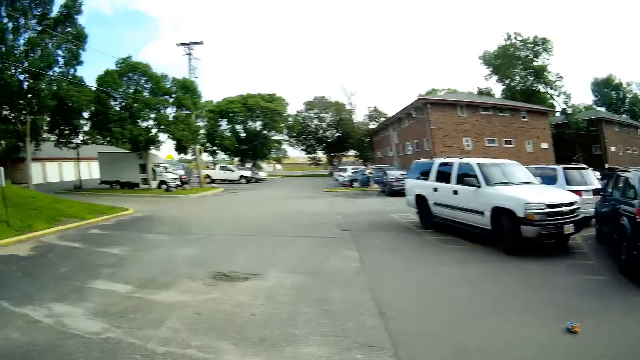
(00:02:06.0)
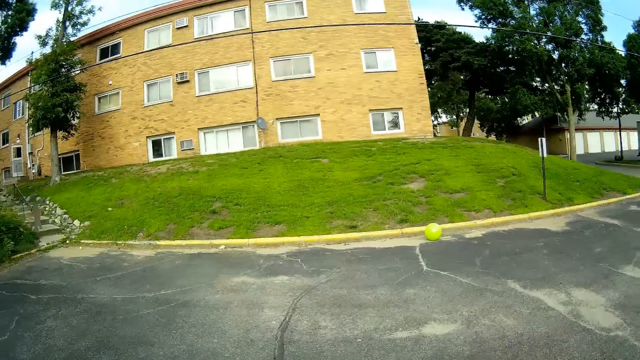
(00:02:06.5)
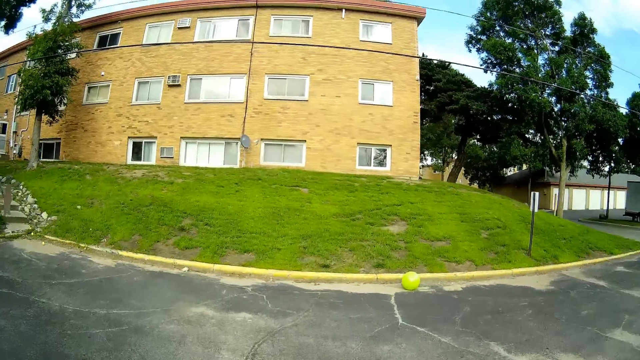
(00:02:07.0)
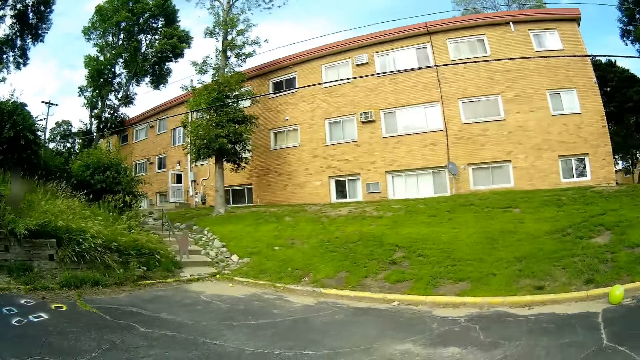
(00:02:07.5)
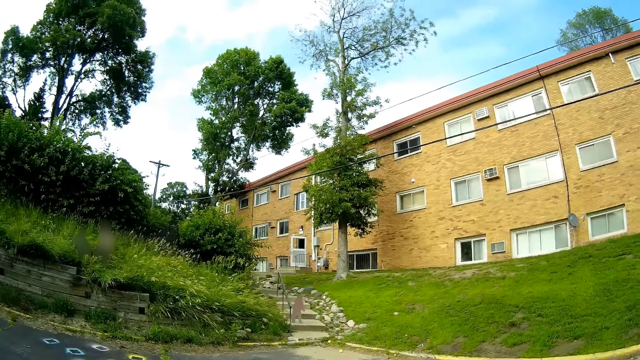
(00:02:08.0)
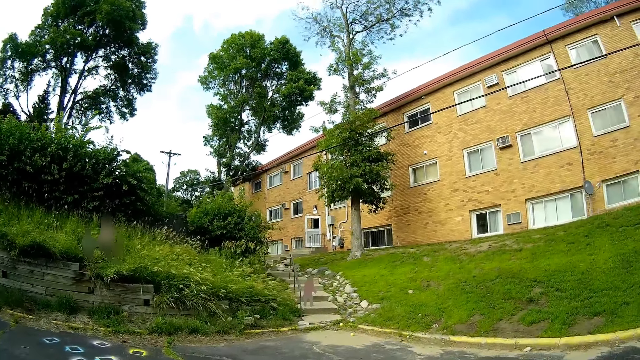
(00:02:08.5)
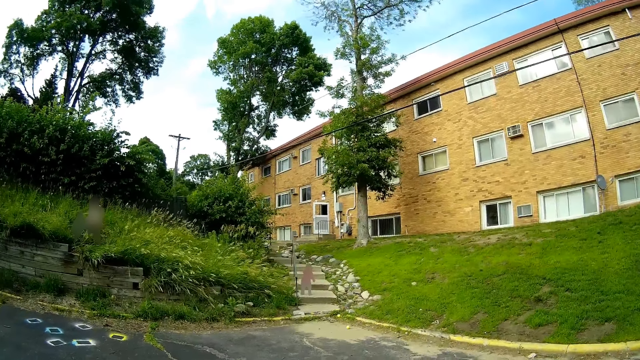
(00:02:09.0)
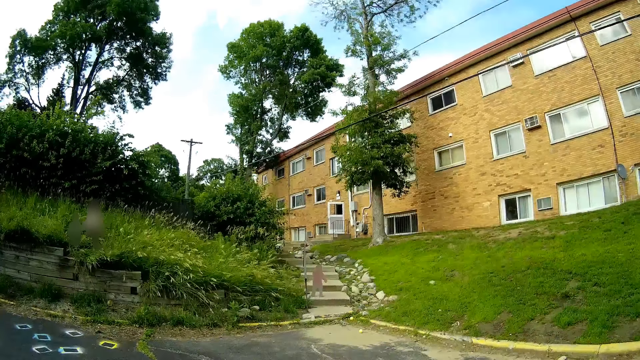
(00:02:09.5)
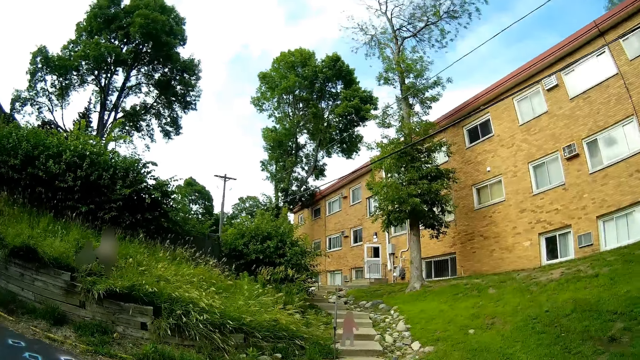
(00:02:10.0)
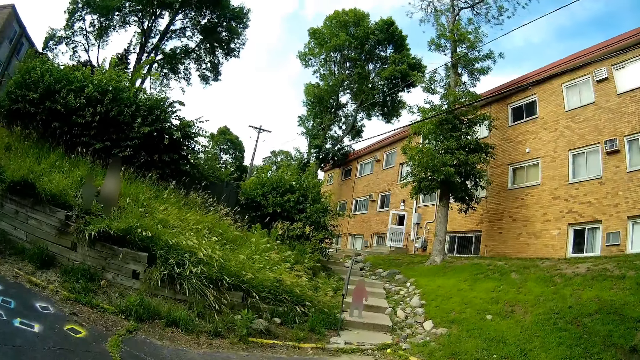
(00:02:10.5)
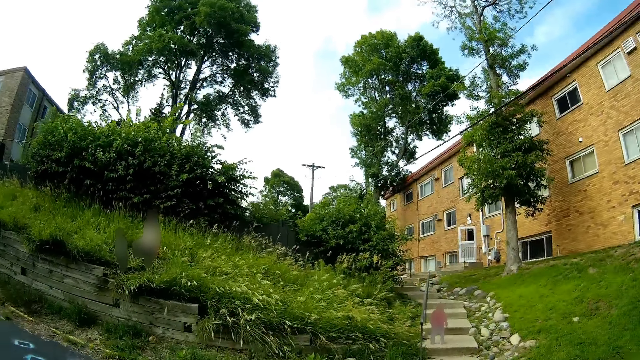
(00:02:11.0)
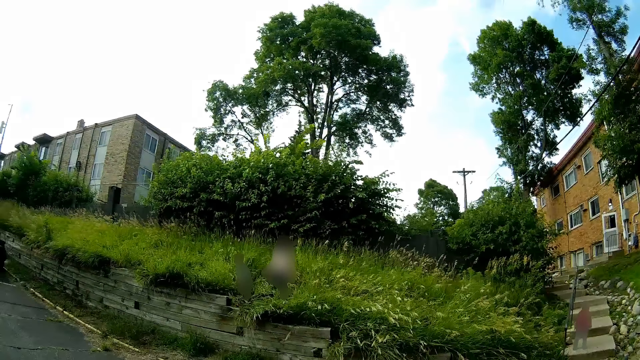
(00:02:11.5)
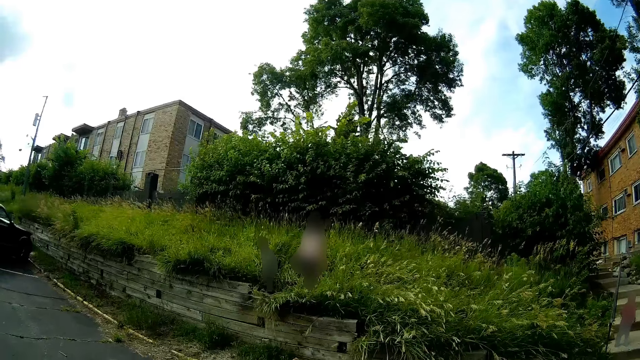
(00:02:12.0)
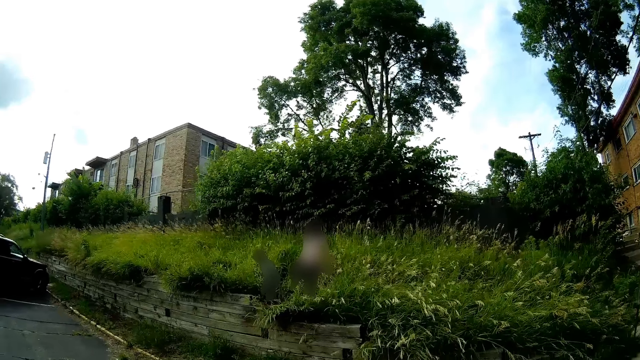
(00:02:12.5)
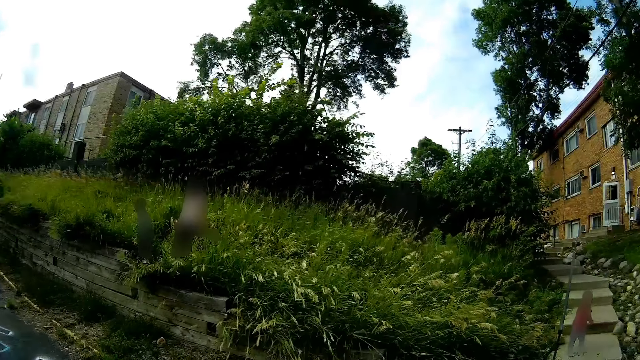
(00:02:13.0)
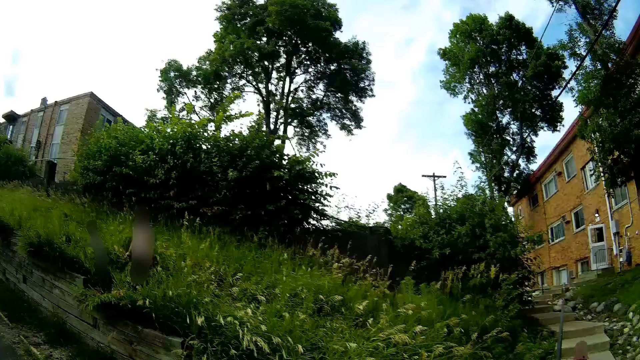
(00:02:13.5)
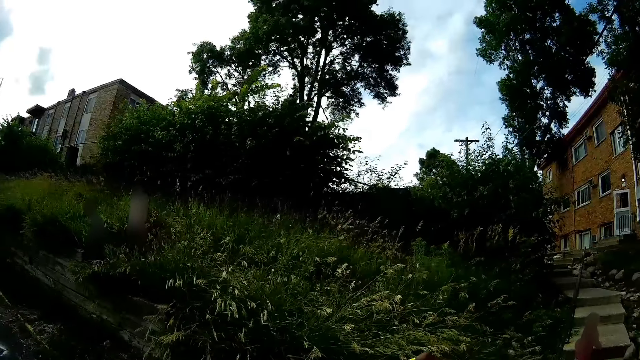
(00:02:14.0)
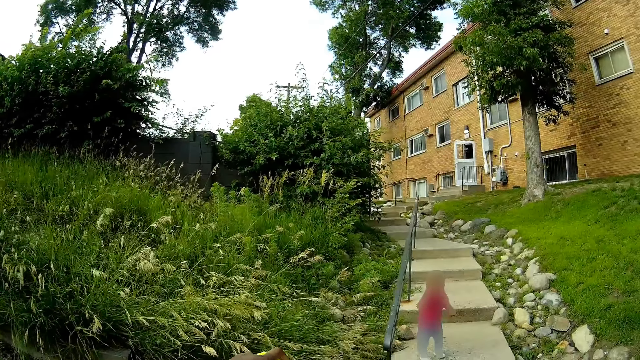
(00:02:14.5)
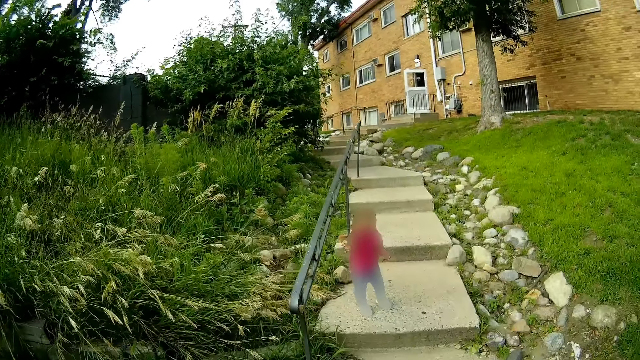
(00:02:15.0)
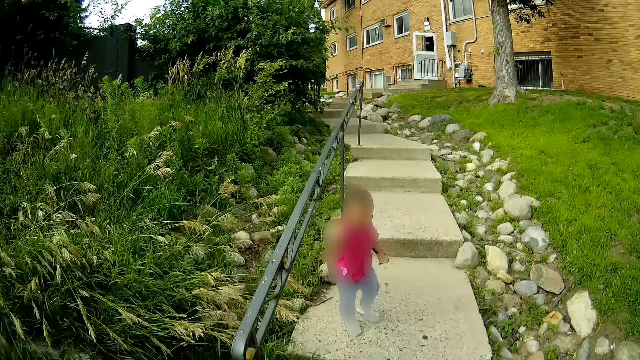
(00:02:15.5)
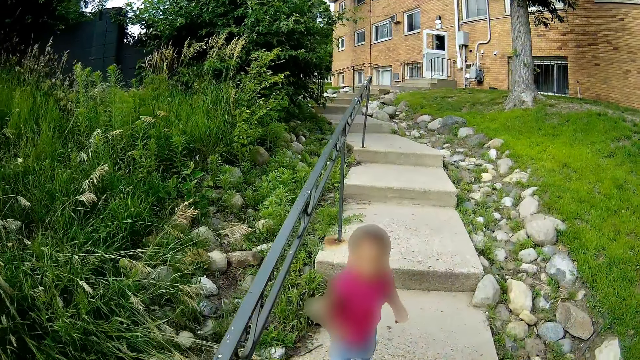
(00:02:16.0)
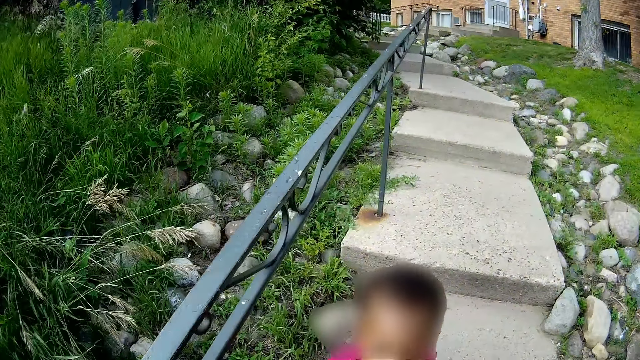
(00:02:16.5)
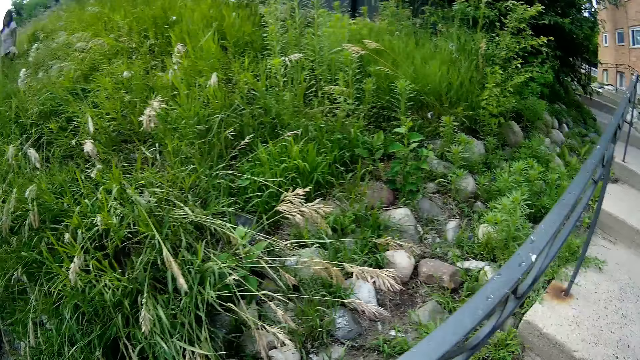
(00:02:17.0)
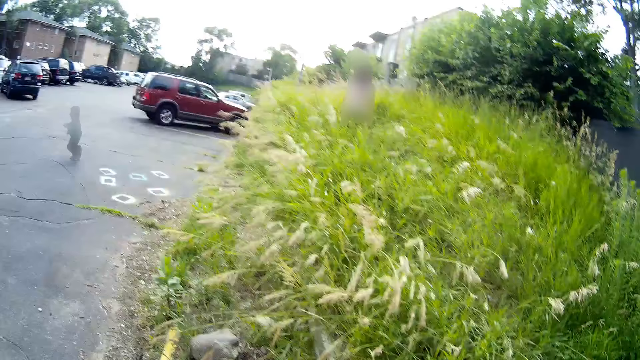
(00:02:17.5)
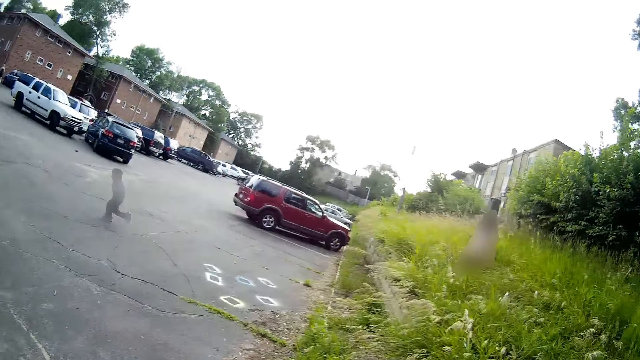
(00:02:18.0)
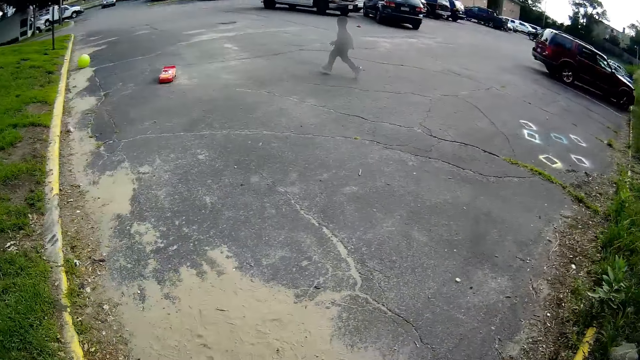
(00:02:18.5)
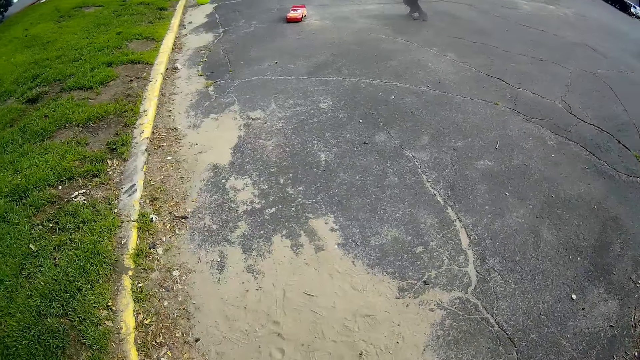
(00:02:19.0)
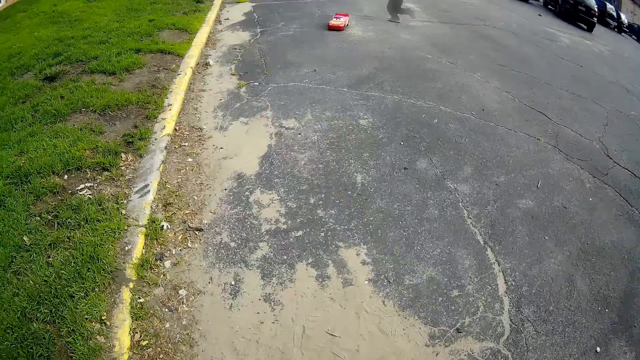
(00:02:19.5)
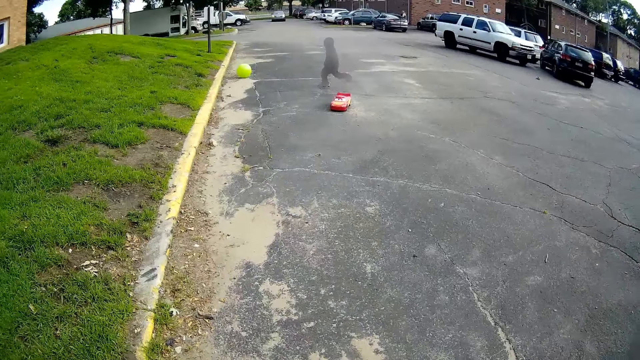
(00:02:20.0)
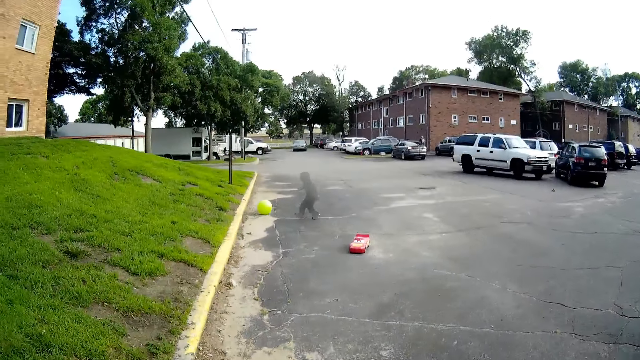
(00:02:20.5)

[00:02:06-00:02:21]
The camera wearer moves around. They converse with a girl. They converse with another girl. They converse with a third girl. They pick a girl. The first girl runs towards the big ball. The camera wearer looks around.

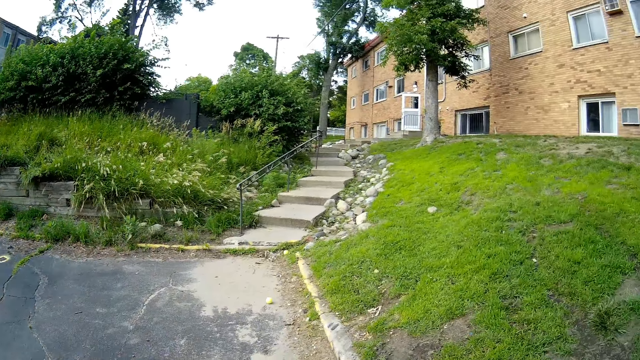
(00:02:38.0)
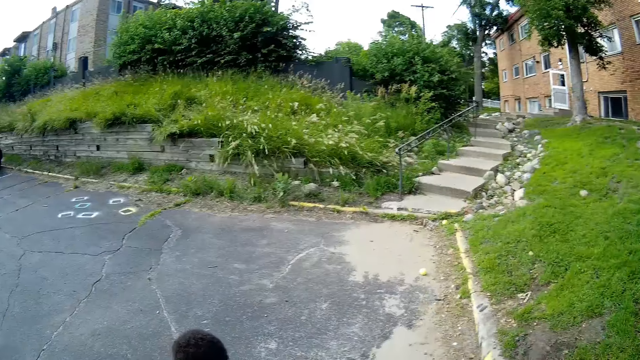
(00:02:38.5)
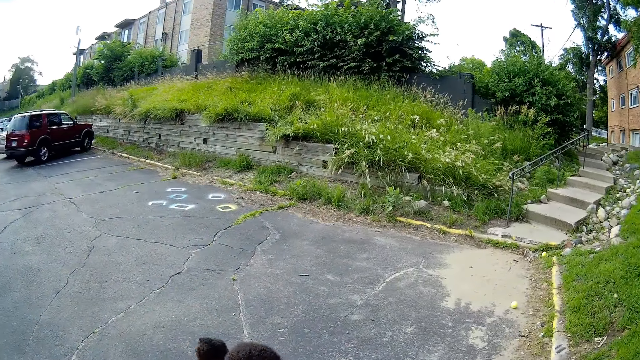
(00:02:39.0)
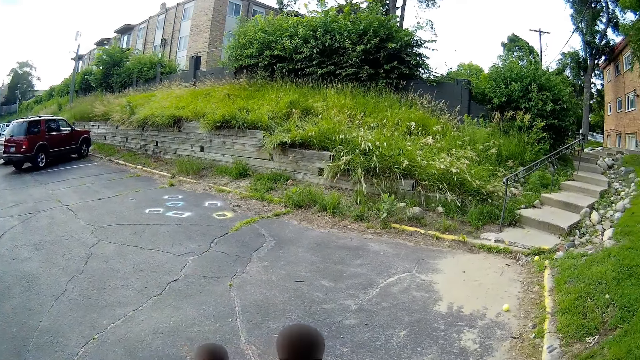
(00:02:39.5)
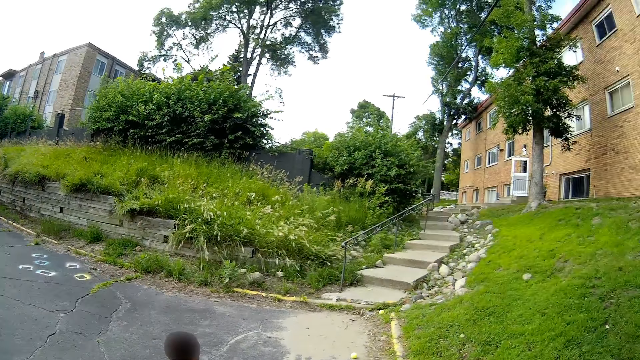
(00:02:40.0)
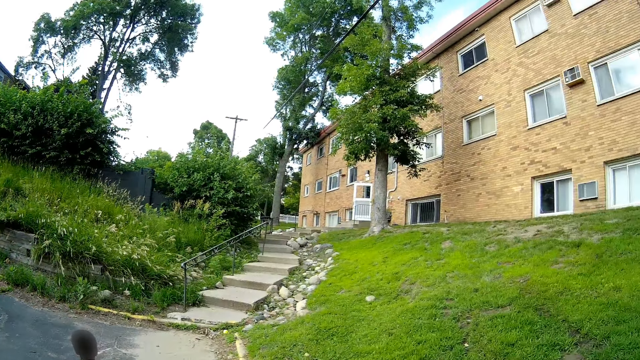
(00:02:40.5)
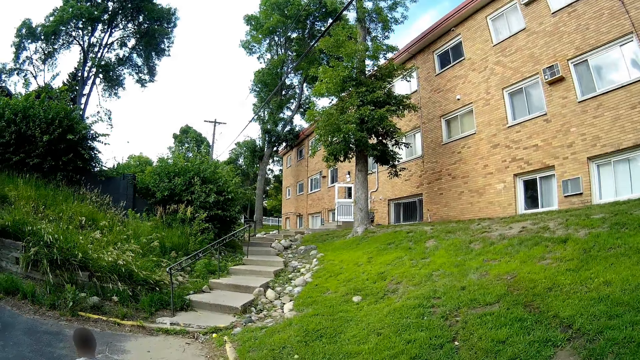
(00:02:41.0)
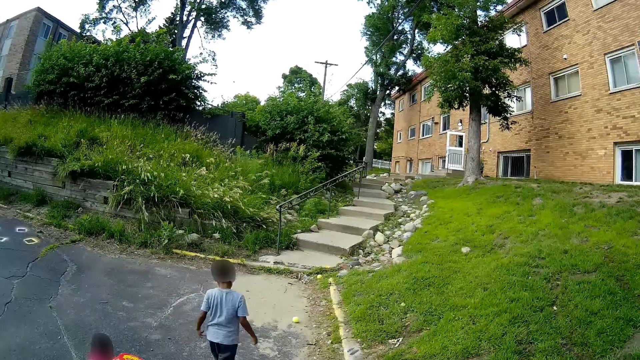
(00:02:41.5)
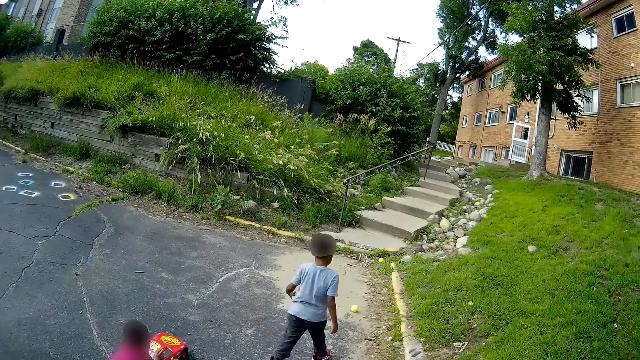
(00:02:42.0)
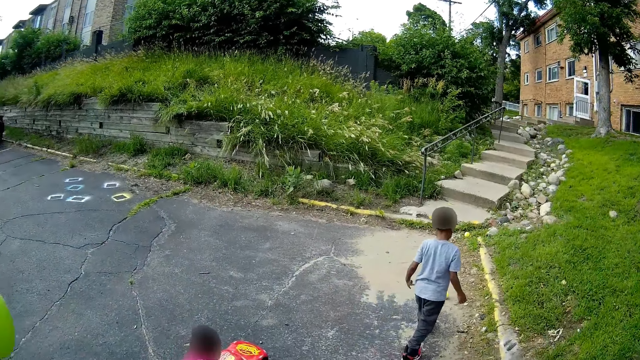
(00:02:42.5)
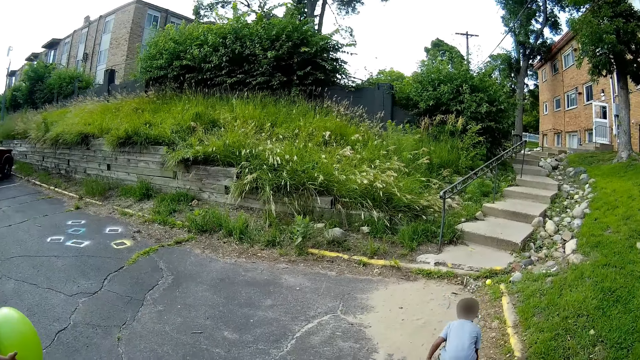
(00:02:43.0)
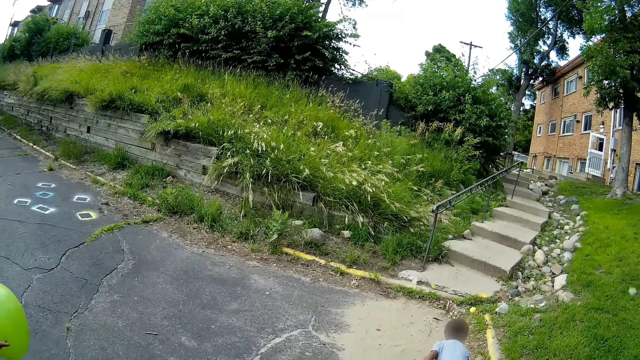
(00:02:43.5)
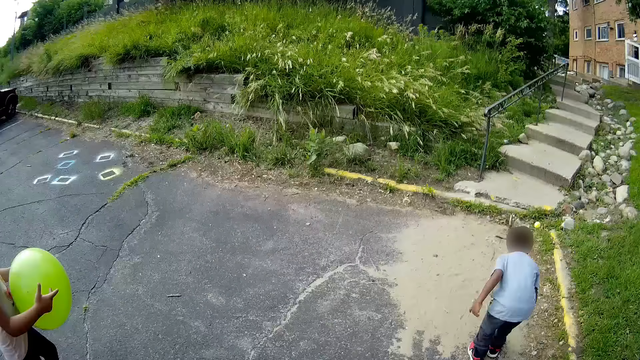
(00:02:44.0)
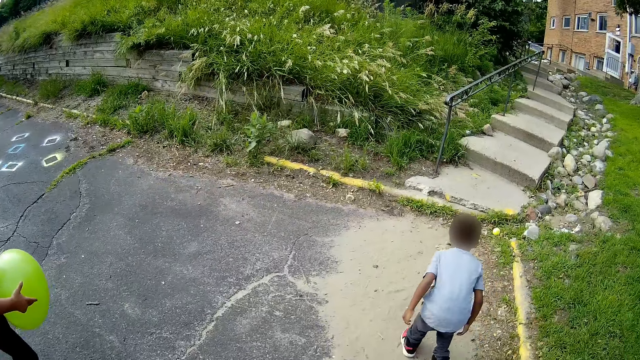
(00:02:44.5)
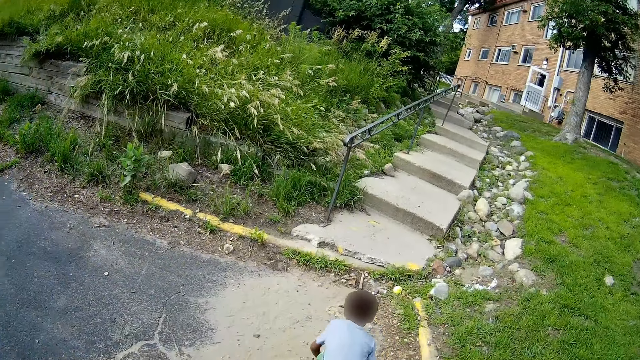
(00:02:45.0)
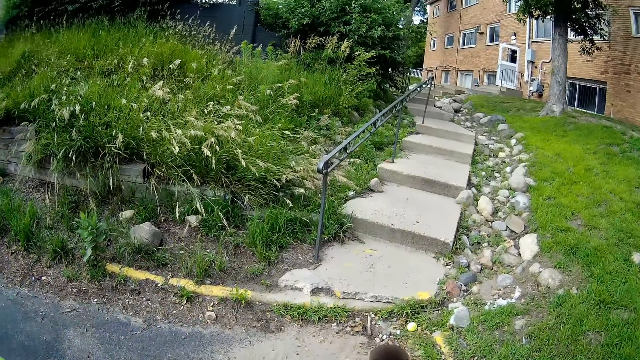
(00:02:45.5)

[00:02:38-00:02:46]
The camera wearer speaks to a girl. The girl pushes a tennis ball on the floor with her right hand. The girl picks up the ball.
